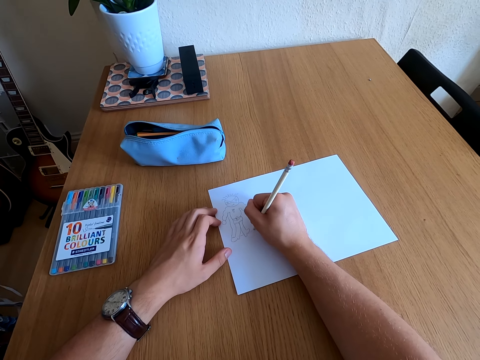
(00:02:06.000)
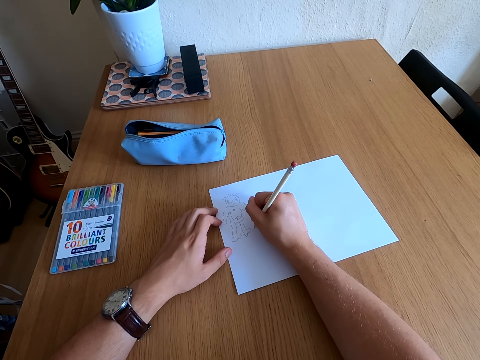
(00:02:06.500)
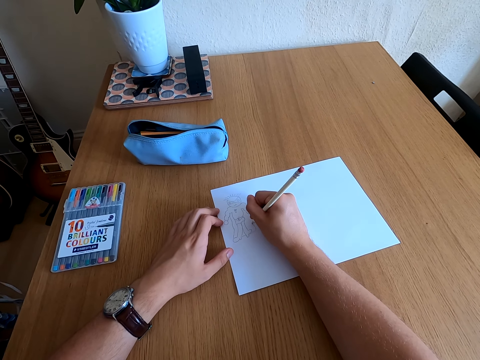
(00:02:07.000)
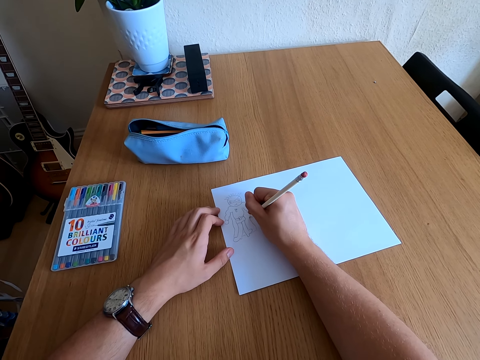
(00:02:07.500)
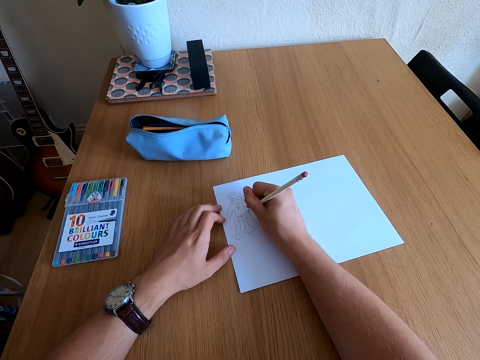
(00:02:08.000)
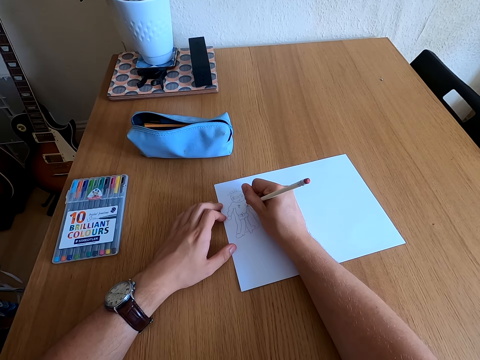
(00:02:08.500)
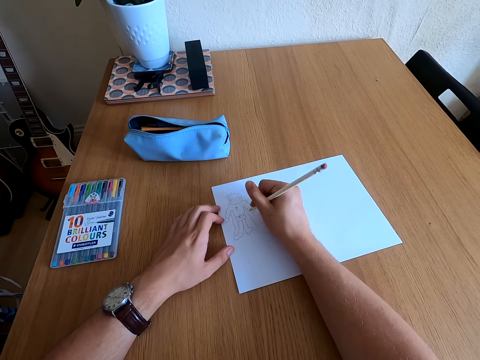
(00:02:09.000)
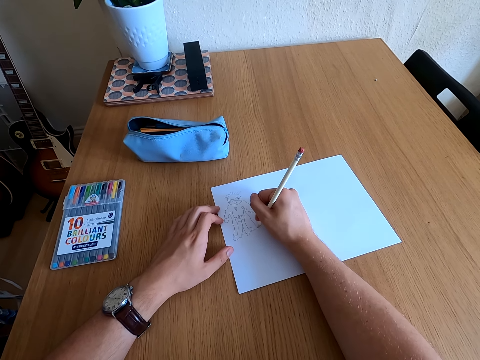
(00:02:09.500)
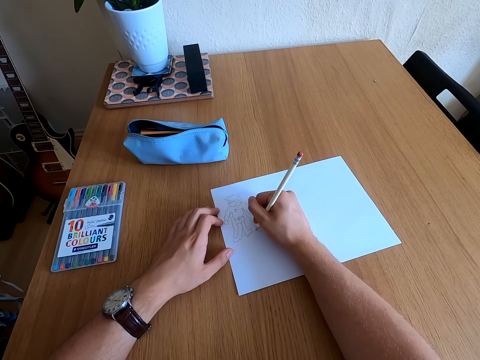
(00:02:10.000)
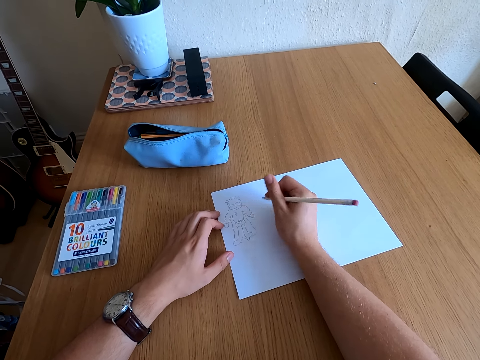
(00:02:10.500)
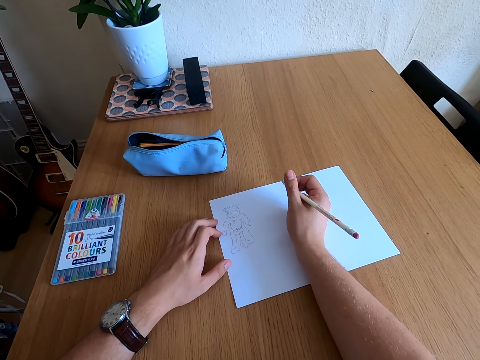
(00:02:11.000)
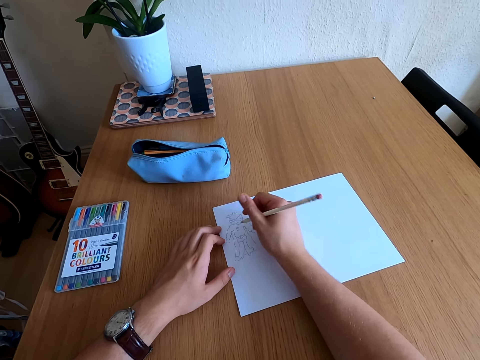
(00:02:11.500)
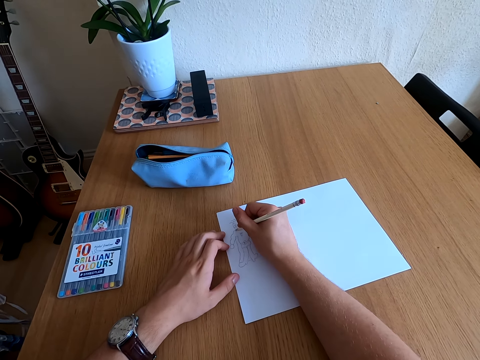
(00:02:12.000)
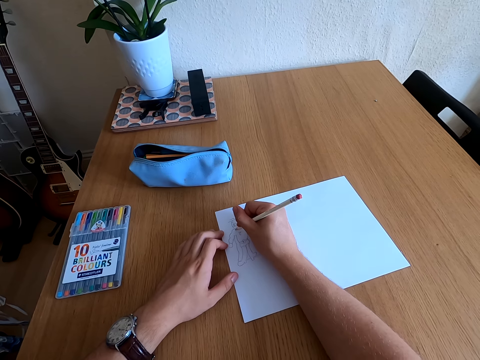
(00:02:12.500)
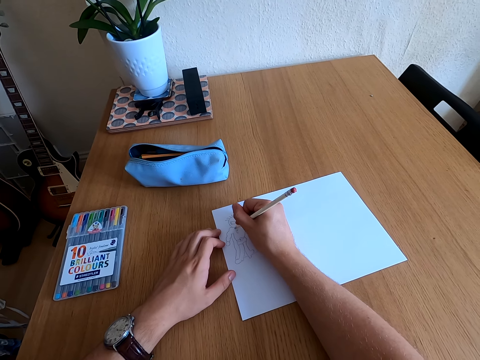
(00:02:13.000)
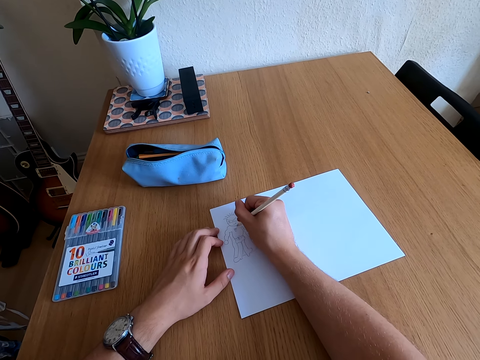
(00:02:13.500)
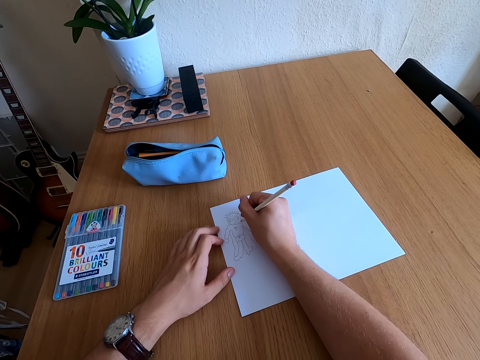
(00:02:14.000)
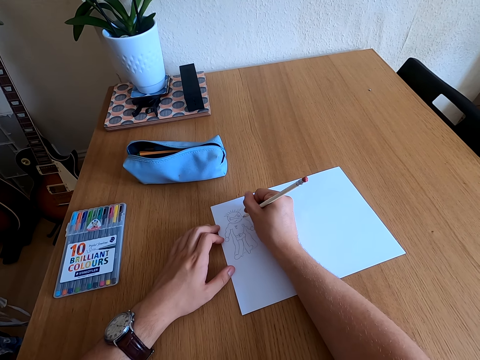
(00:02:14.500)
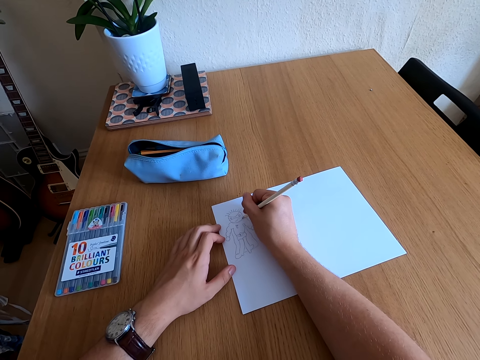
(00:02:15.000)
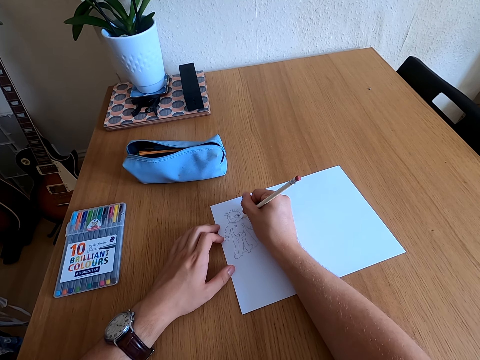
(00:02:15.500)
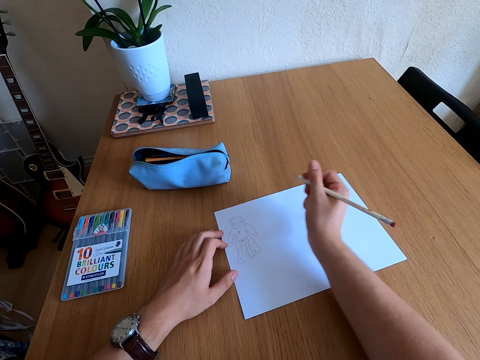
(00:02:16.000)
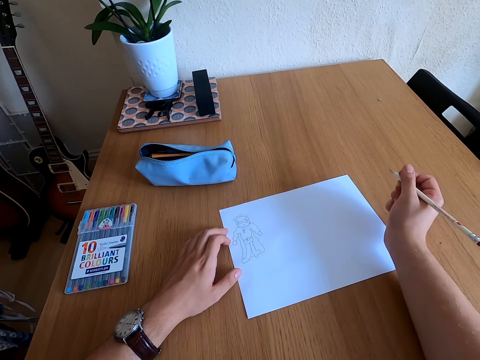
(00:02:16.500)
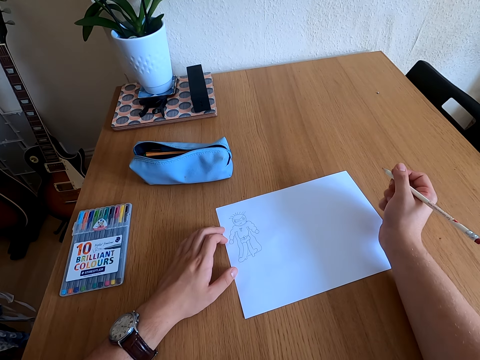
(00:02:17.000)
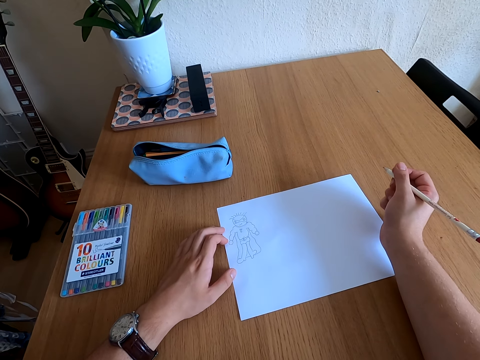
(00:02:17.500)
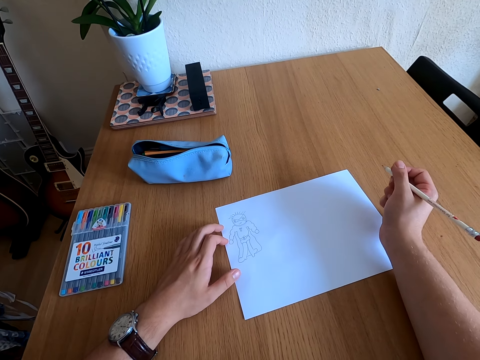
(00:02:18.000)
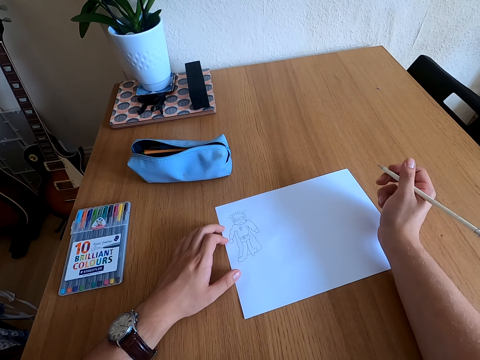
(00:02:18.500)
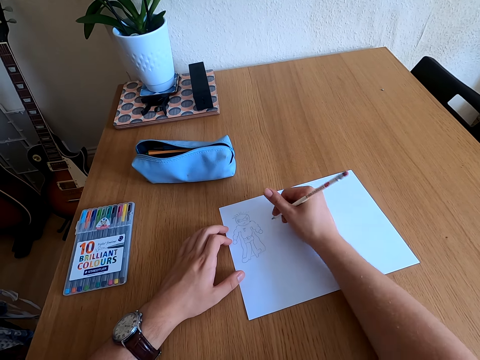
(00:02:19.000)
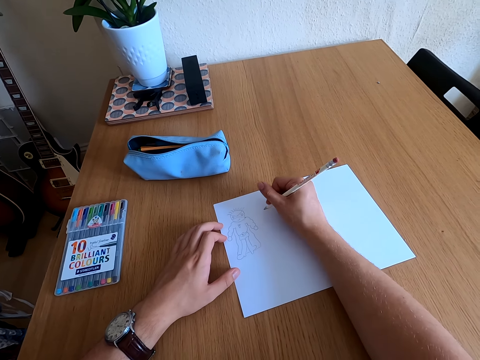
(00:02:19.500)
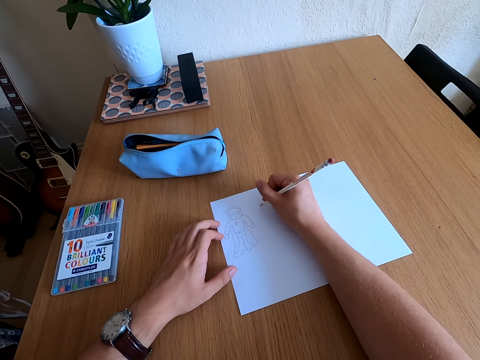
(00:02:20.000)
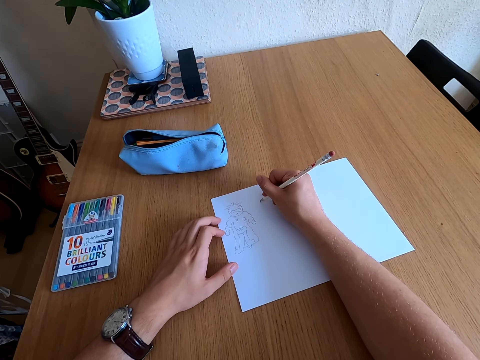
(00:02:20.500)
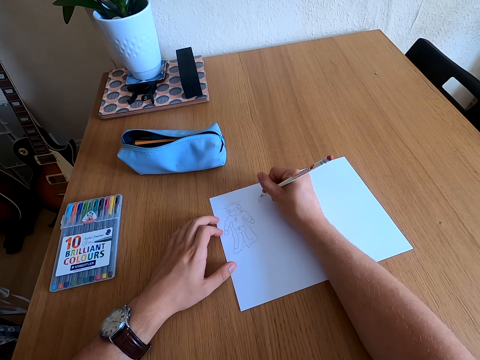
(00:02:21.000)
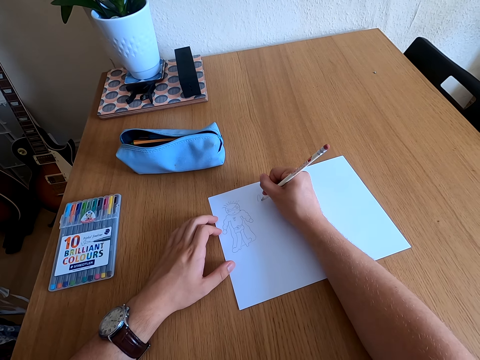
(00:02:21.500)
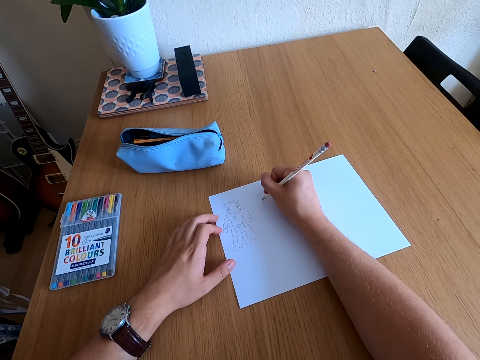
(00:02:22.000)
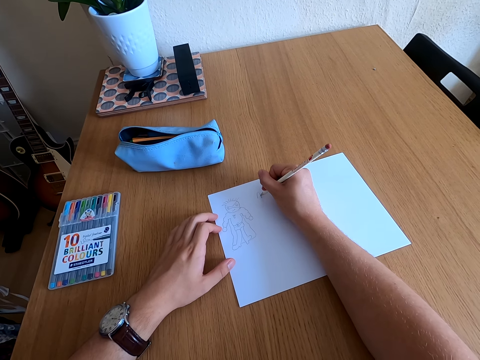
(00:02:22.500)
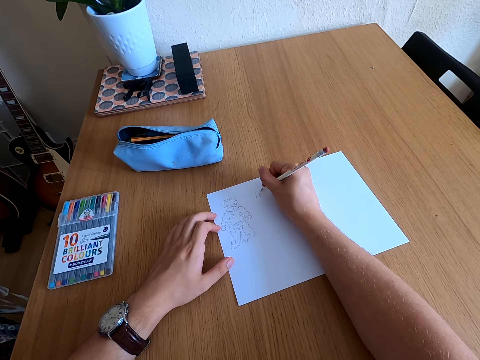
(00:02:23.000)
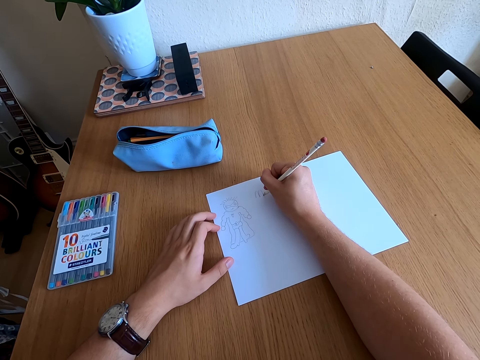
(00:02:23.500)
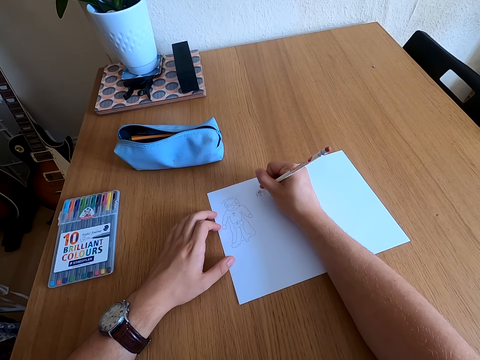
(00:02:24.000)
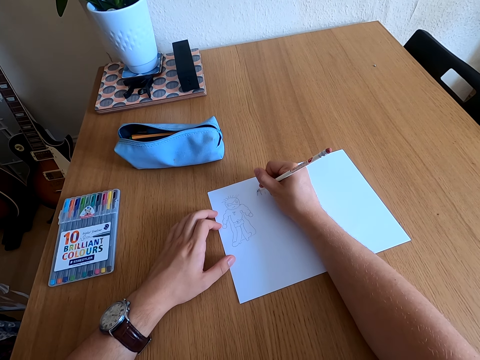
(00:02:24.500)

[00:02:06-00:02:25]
The camera wearer looks at the drawing. They draw on a paper. They look at the drawing. They draw on the paper.

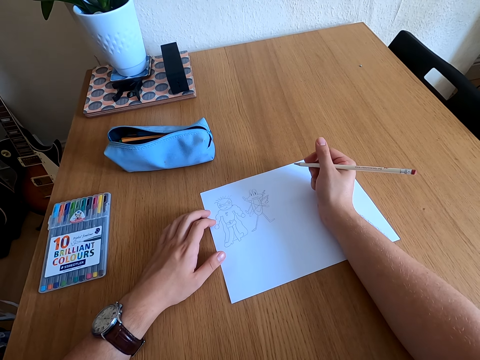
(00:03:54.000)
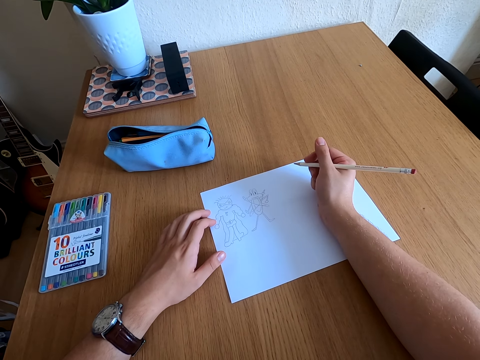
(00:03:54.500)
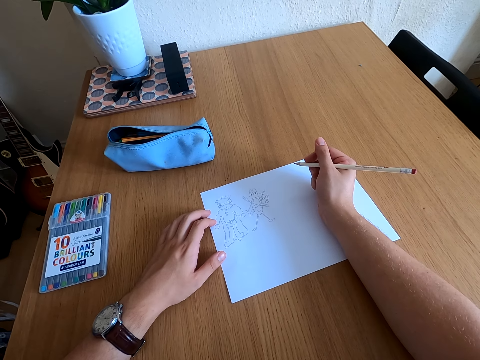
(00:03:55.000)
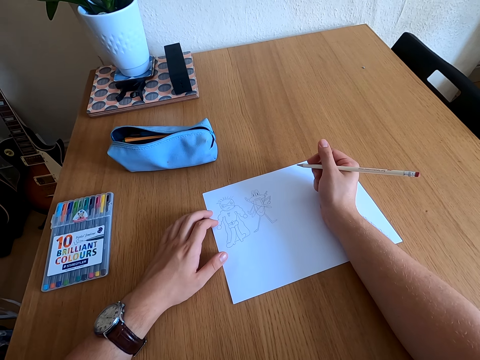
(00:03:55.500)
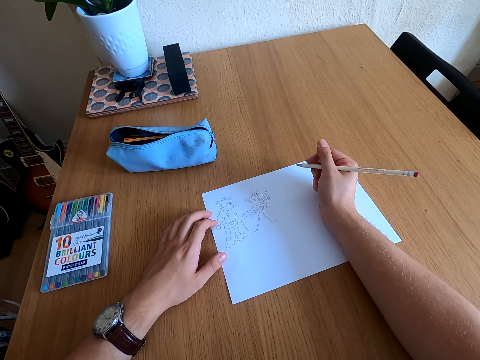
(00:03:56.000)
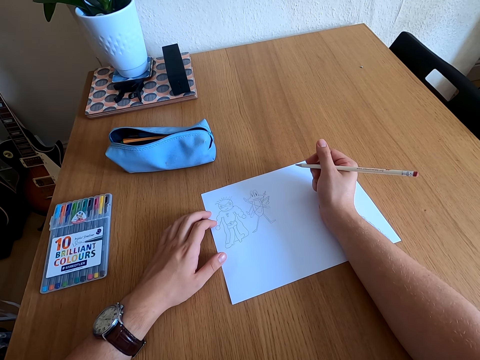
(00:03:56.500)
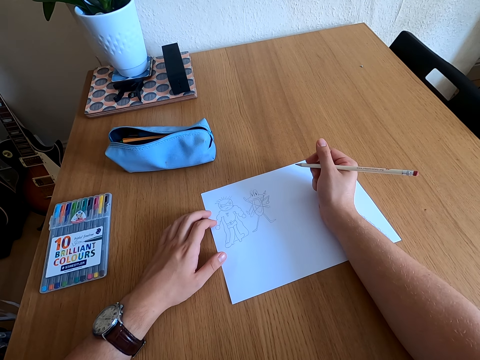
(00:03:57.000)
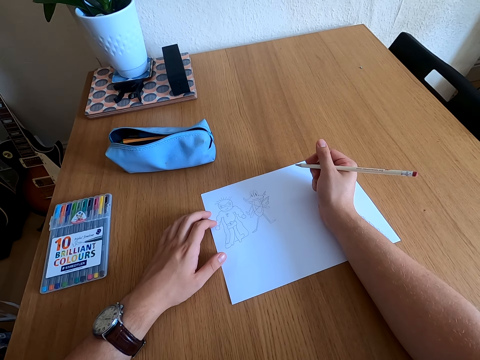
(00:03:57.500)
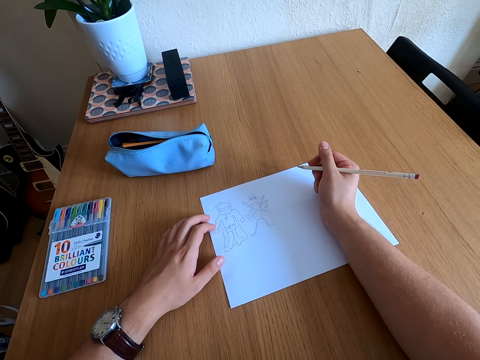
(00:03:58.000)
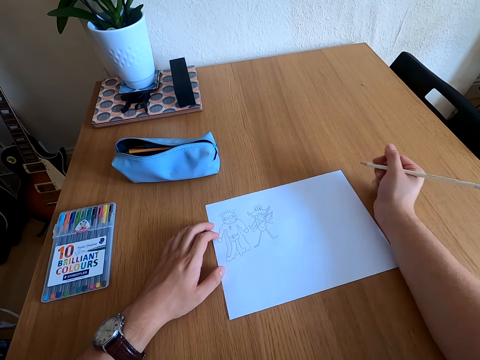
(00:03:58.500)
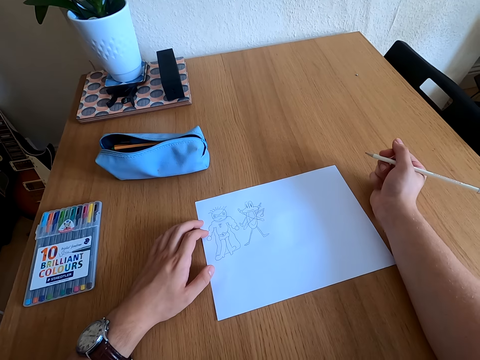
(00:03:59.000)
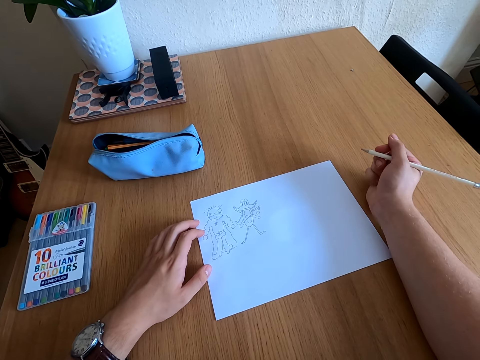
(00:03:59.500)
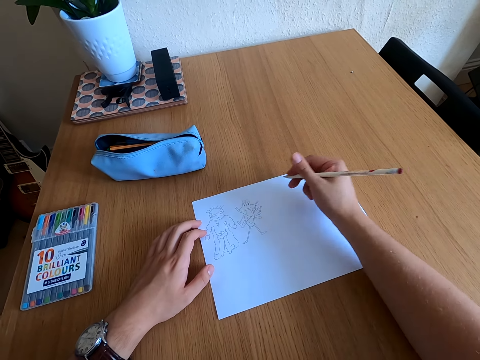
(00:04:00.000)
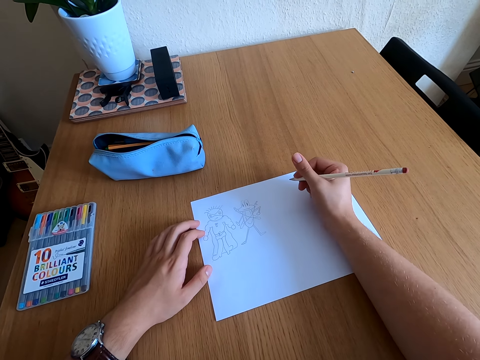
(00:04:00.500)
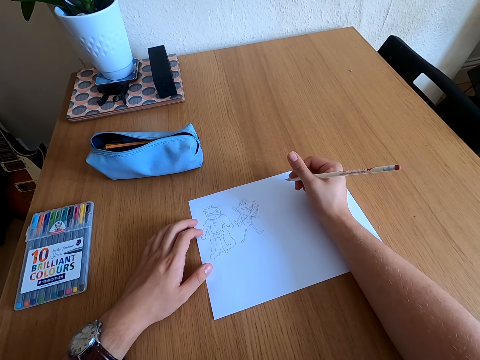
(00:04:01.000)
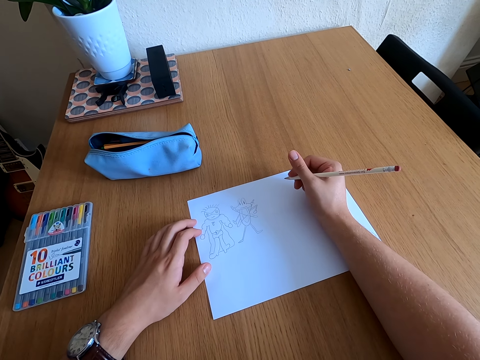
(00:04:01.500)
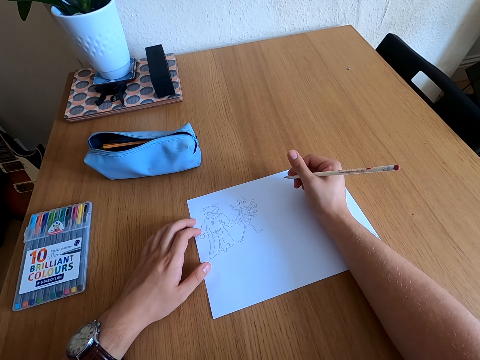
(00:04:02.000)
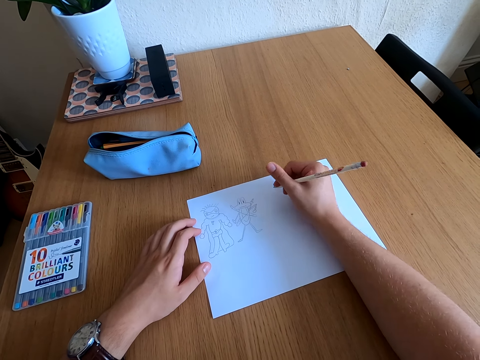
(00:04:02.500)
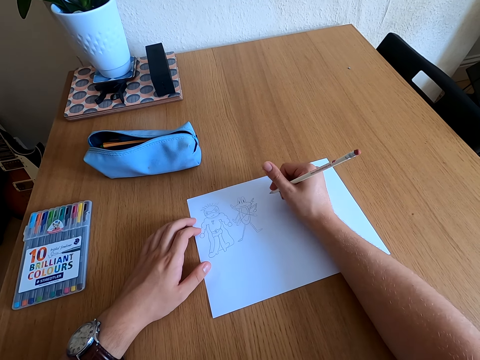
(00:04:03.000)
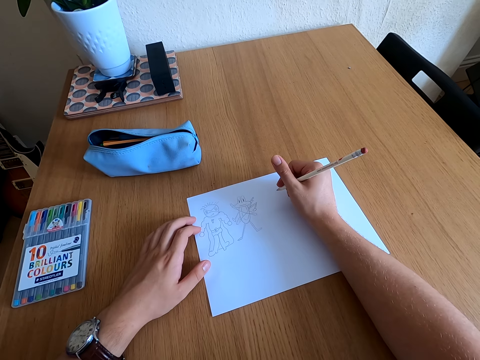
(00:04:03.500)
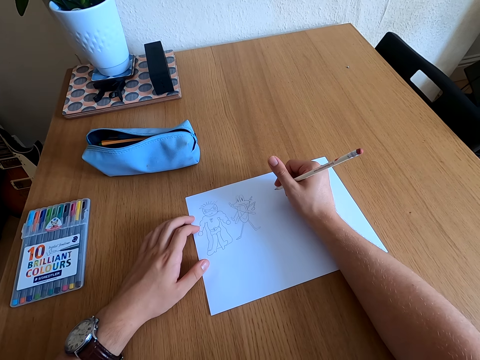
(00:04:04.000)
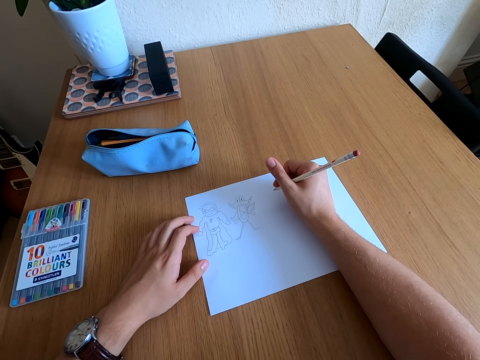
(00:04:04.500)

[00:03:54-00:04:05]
The camera wearer looks at the drawing.
